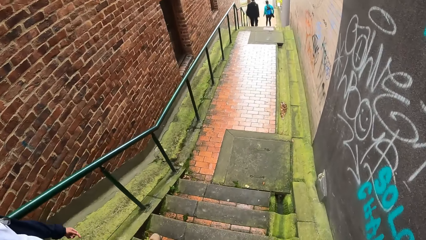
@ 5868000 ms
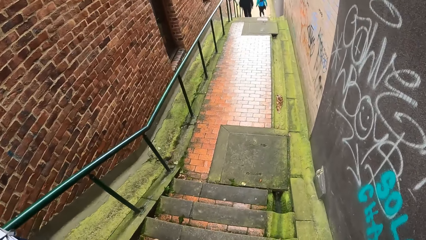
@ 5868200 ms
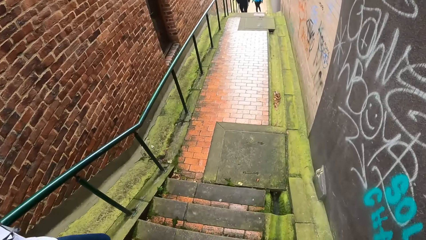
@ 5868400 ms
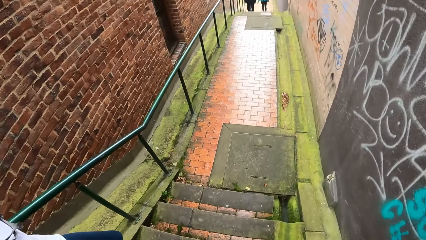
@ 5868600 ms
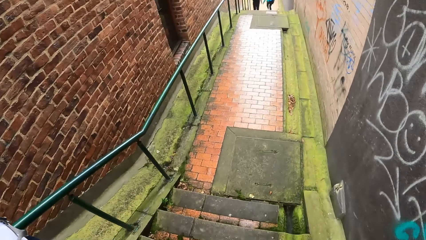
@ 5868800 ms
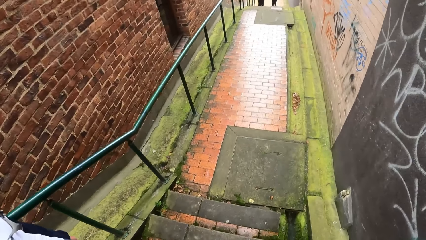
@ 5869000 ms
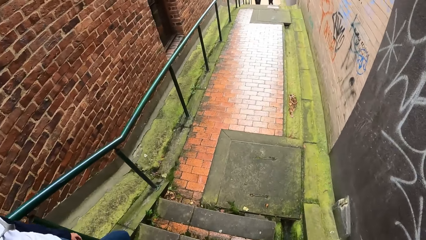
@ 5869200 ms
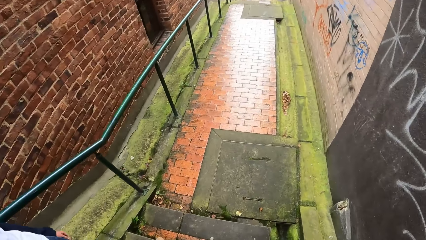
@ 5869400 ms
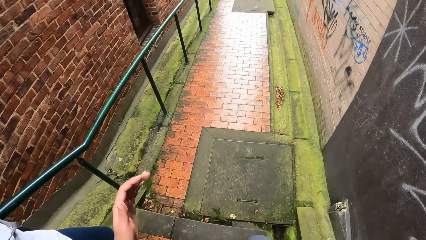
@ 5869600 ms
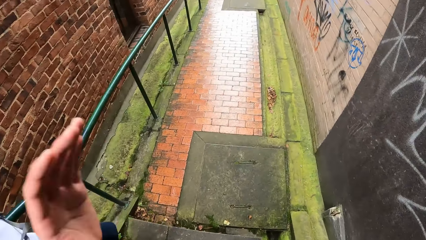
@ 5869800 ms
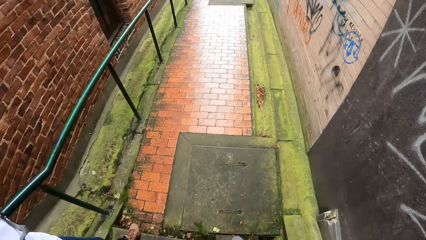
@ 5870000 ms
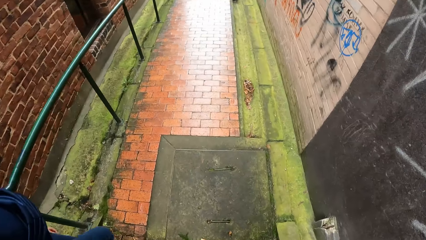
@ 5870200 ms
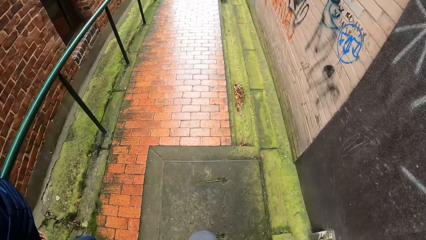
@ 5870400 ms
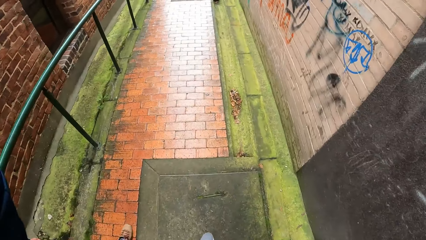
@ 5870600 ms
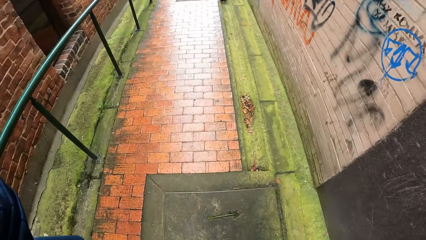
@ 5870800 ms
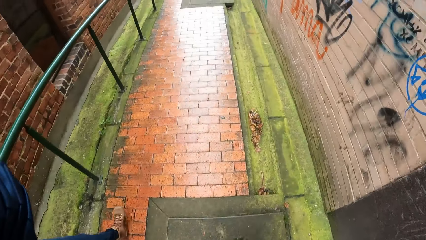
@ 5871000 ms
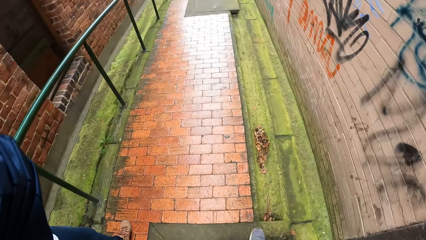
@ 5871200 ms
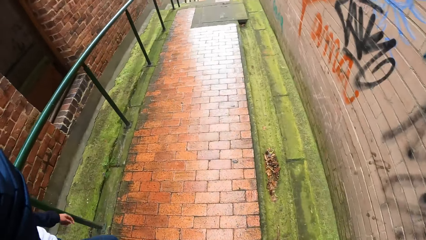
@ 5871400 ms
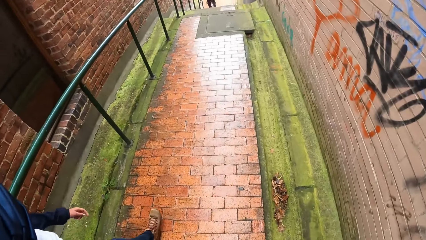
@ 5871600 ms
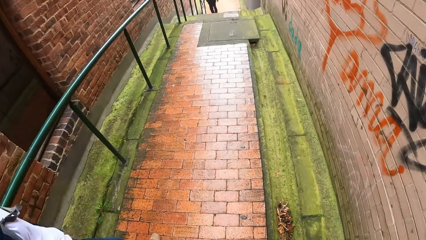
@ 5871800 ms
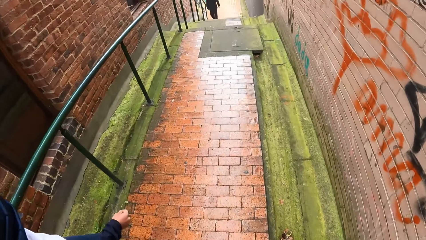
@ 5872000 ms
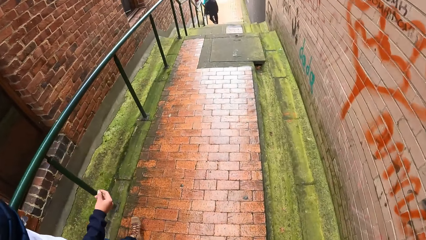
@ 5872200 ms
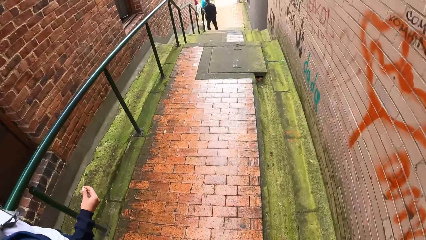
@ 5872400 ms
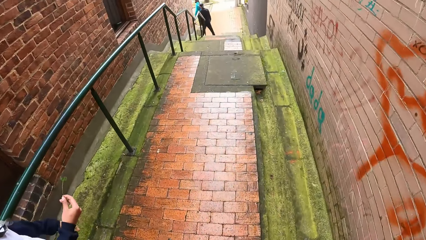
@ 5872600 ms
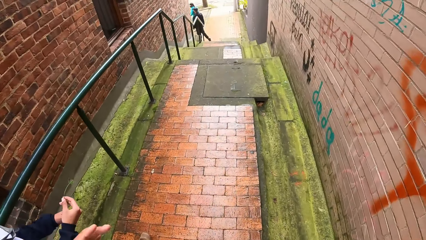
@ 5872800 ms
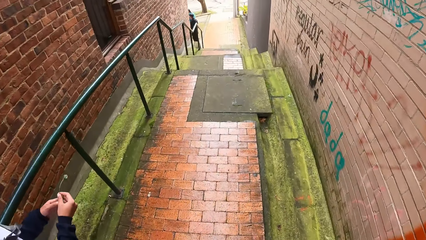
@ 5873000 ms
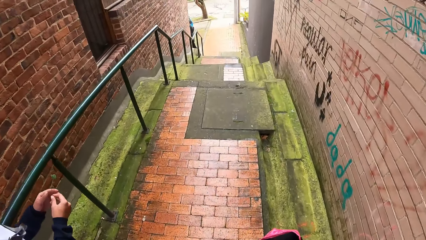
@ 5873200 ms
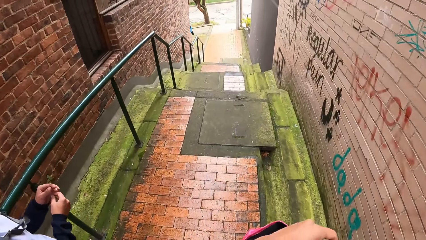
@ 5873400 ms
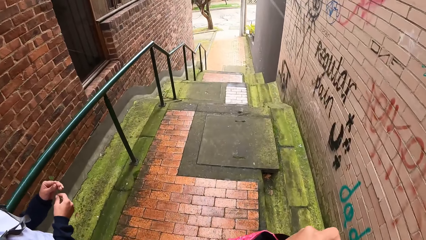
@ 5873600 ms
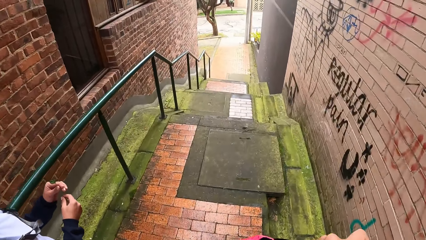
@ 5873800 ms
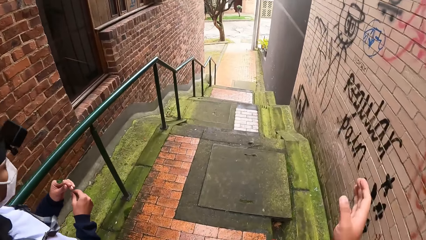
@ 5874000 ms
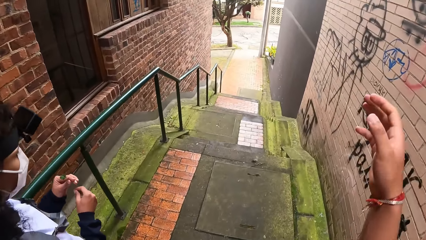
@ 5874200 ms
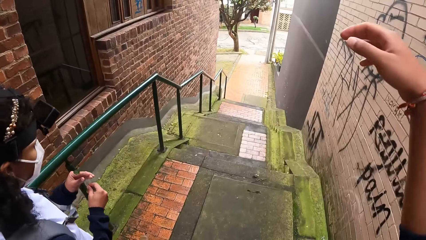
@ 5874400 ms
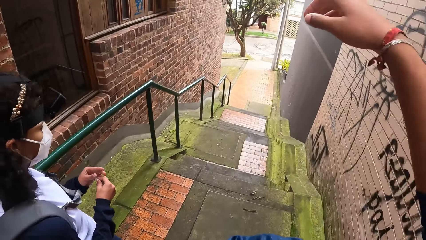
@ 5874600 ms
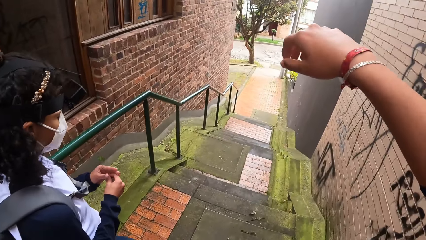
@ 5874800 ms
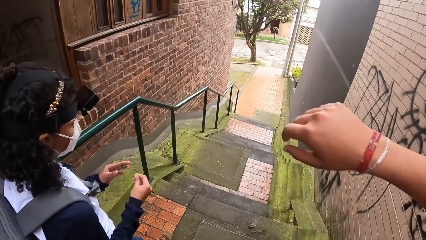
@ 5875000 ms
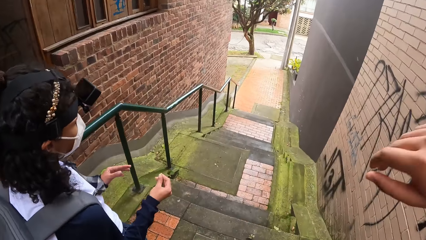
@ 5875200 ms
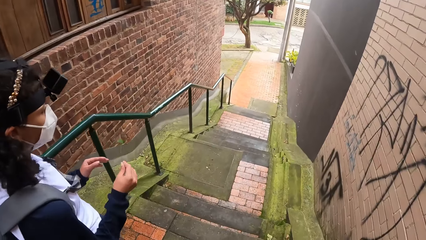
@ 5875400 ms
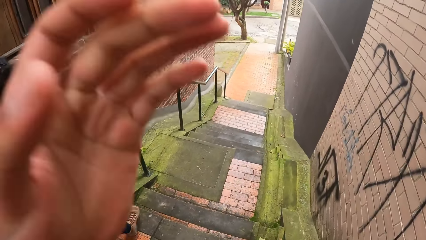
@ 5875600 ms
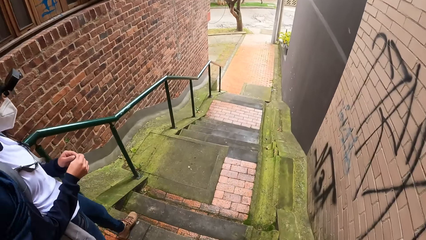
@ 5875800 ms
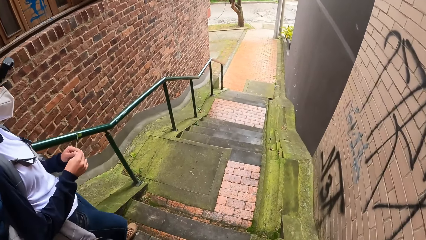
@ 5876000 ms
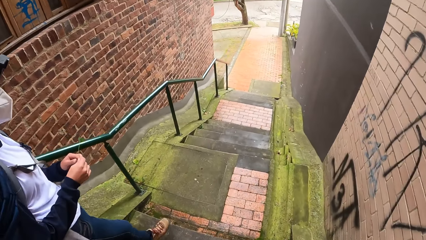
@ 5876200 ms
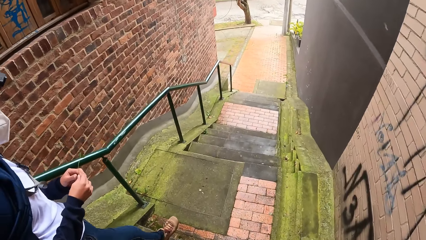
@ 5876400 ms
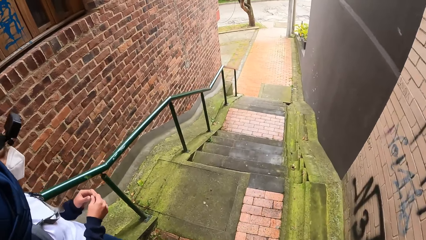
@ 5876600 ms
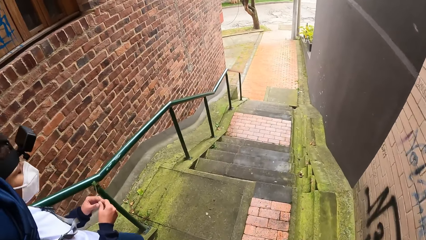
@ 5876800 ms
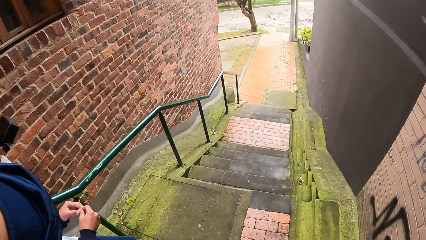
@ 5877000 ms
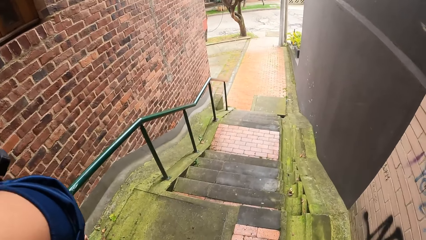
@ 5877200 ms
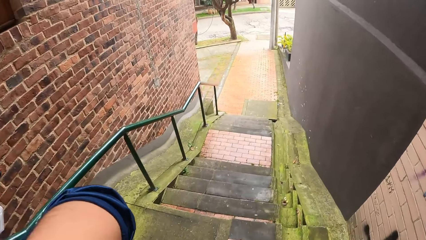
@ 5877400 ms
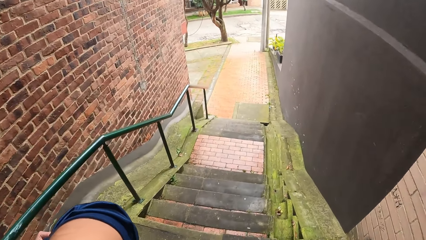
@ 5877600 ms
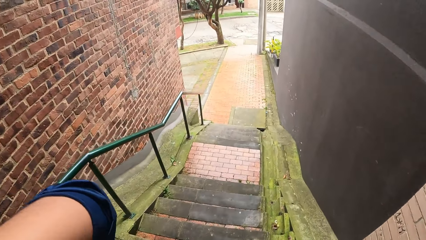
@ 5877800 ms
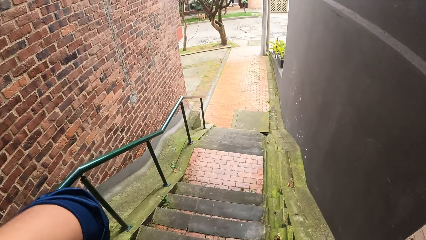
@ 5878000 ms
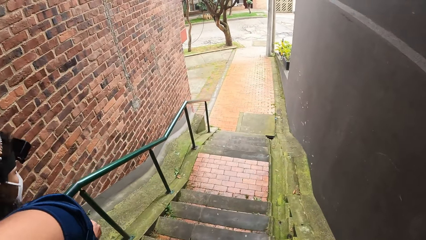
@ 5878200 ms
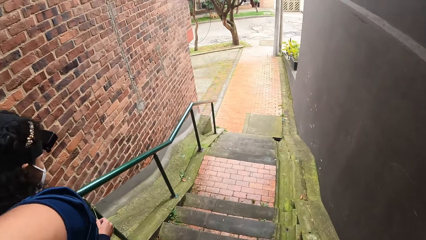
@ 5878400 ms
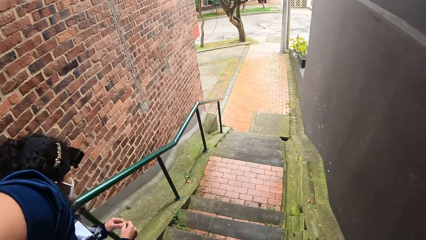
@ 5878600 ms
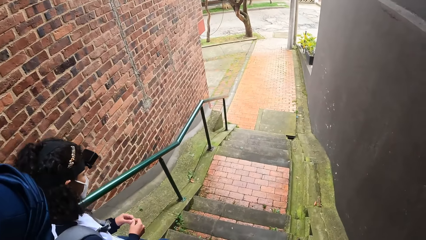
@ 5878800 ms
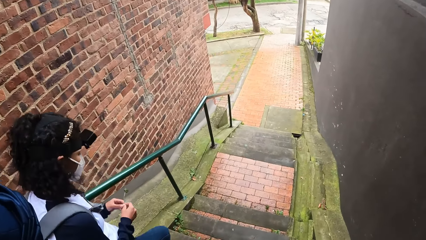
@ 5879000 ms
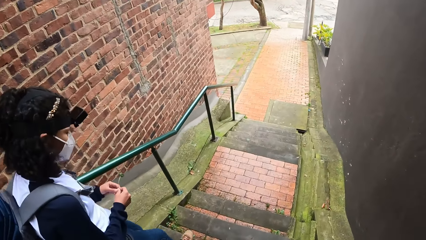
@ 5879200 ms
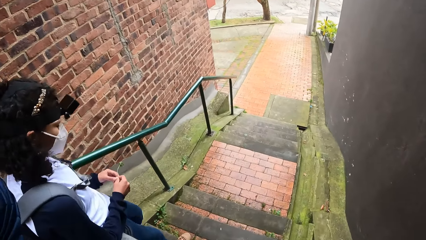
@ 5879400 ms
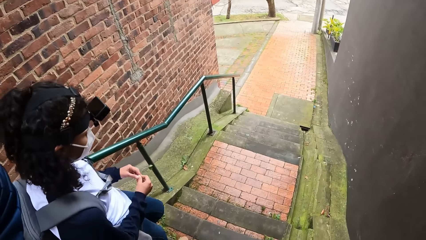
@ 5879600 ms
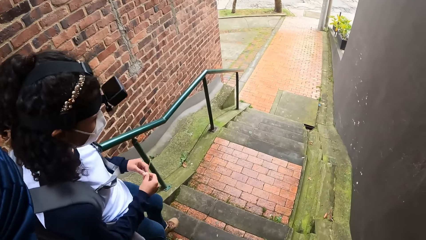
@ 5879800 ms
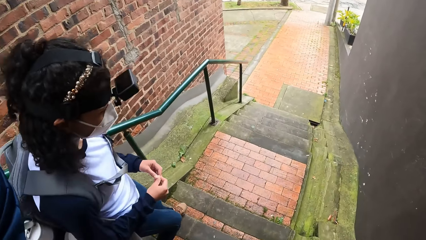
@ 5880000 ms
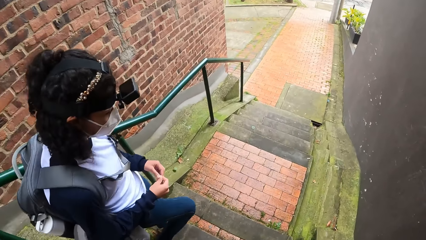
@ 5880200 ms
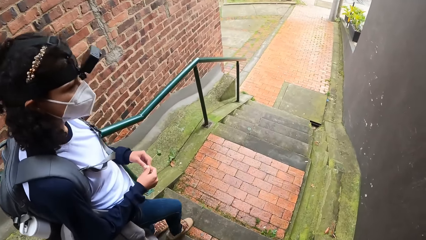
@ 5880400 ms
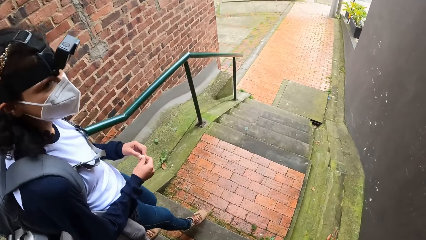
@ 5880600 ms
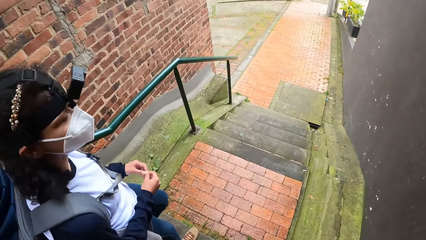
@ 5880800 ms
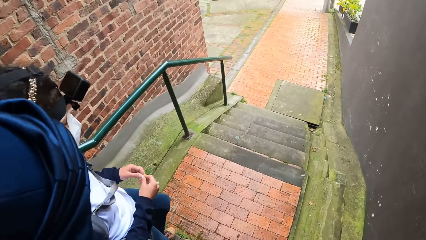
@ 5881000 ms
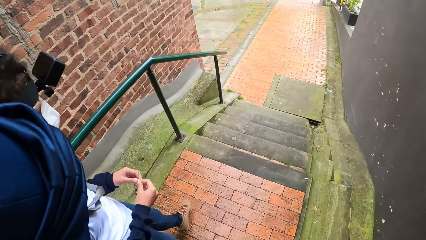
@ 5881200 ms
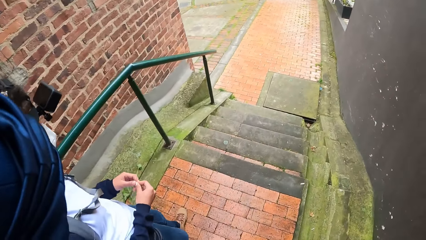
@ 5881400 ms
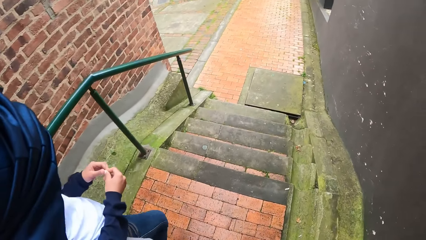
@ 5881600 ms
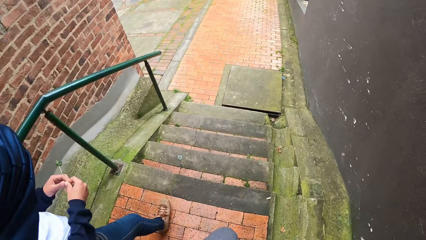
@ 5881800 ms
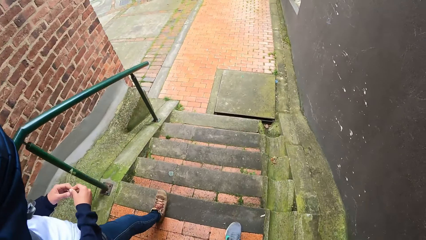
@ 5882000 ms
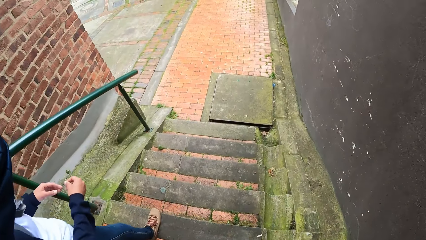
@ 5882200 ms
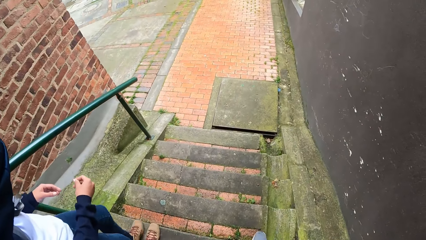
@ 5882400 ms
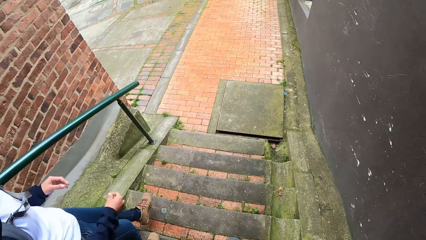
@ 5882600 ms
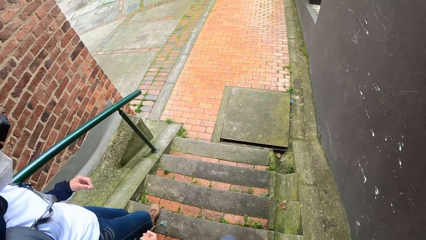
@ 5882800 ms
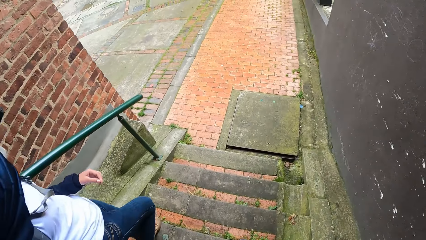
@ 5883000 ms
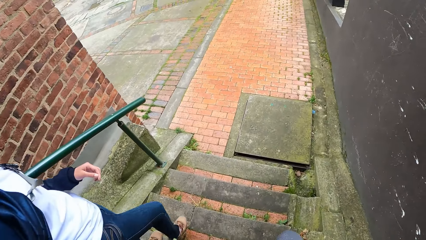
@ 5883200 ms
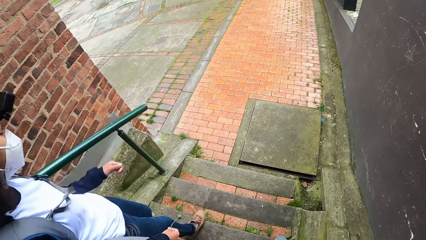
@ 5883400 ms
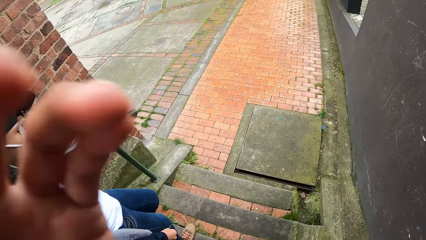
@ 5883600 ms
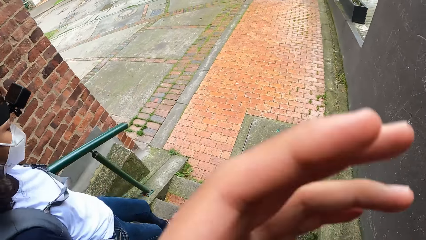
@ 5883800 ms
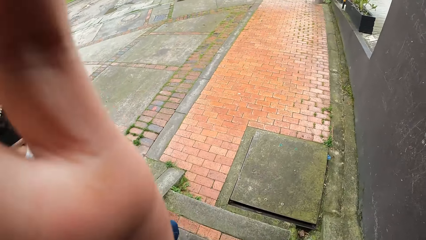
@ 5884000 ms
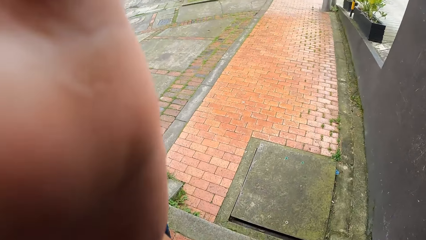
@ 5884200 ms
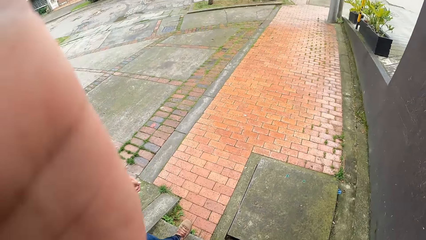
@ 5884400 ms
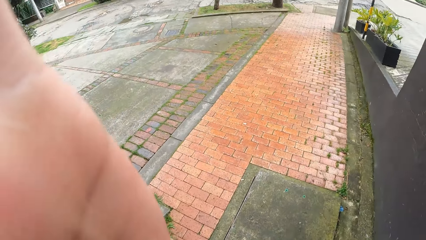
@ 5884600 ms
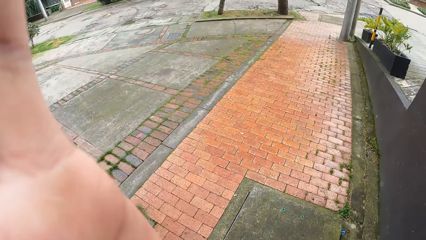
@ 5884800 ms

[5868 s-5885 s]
The camera wearer adjusts a camera on her head with her left hand. A woman holds the flower in her right hand with her left hand. The camera wearer takes the backpack in her right hand from her left hand. She puts on the backpack in her left hand on her shoulder. She adjusts the camera on her head with both hands. She adjusts the camera on her head with her left hand.
